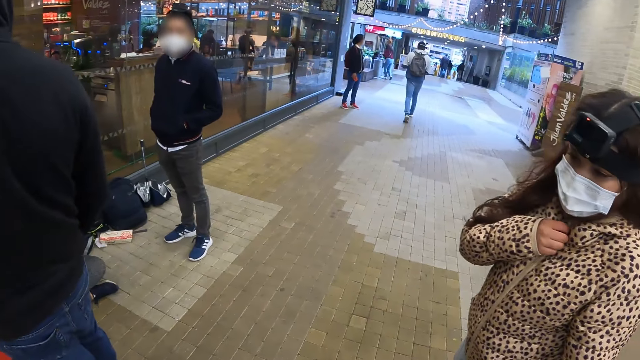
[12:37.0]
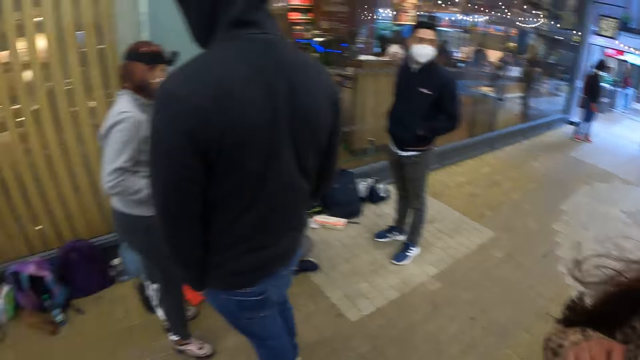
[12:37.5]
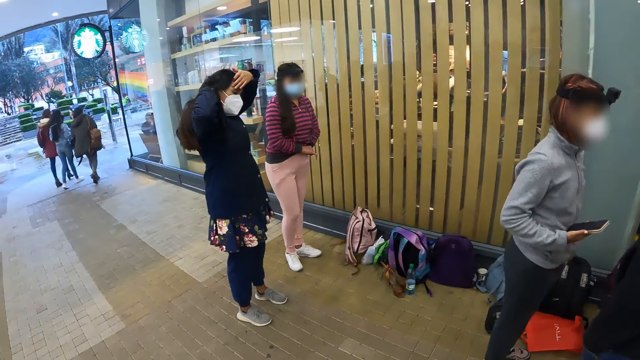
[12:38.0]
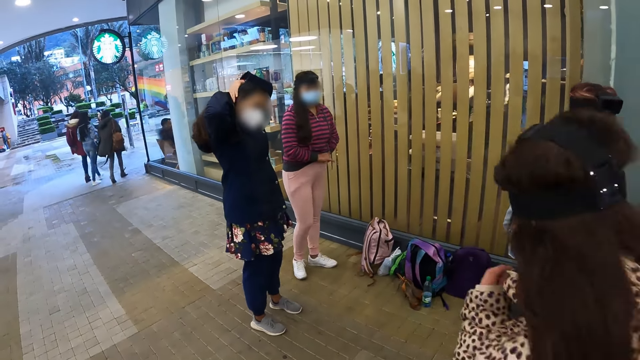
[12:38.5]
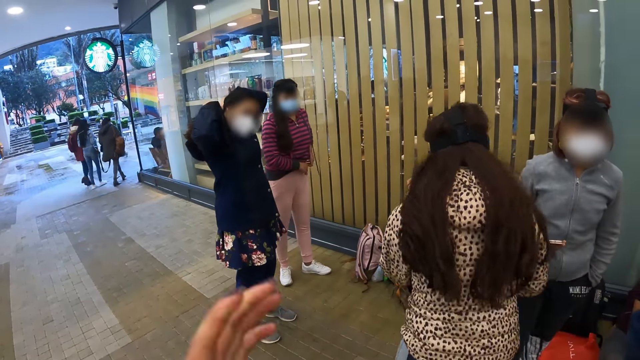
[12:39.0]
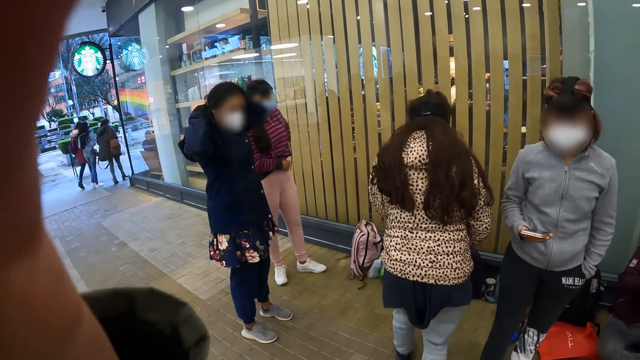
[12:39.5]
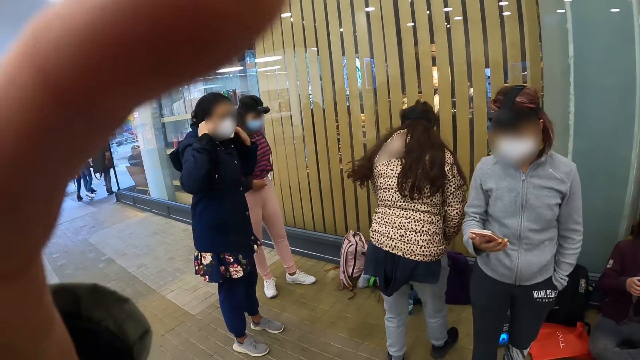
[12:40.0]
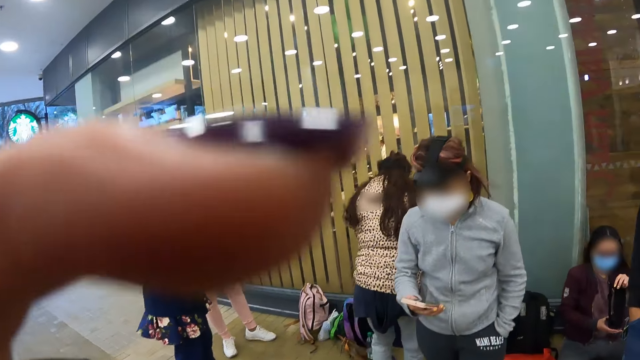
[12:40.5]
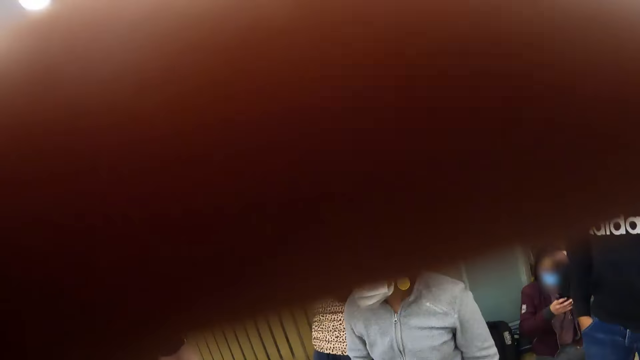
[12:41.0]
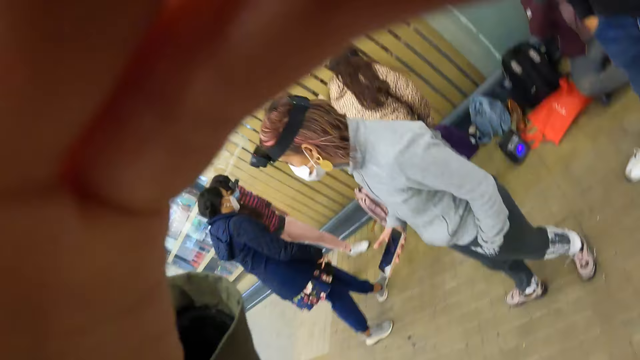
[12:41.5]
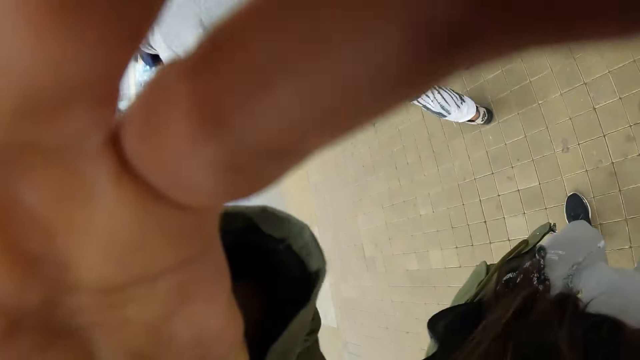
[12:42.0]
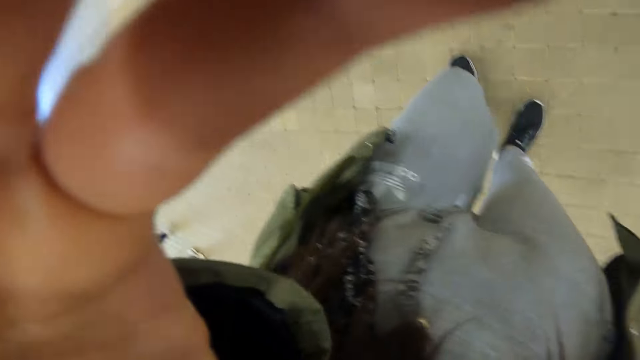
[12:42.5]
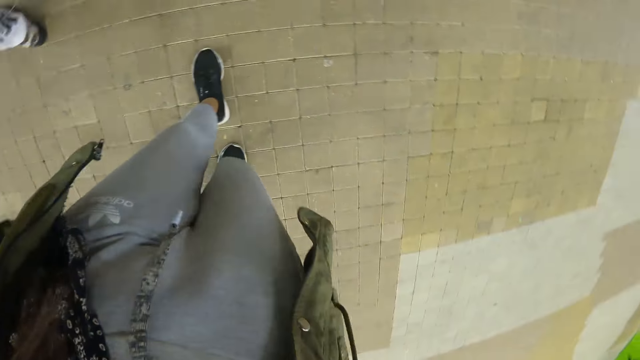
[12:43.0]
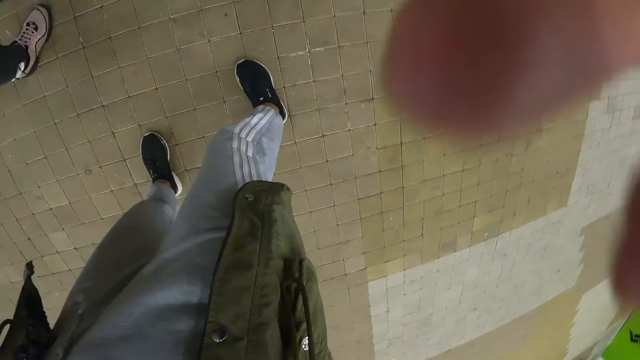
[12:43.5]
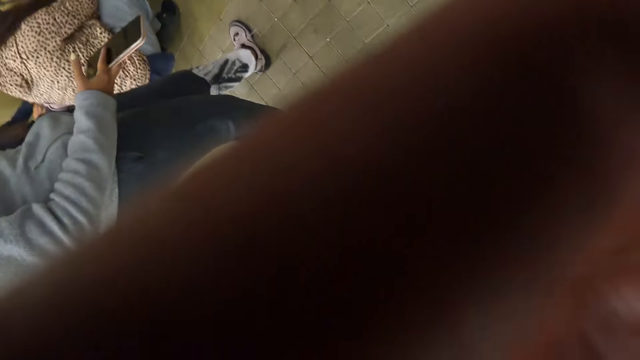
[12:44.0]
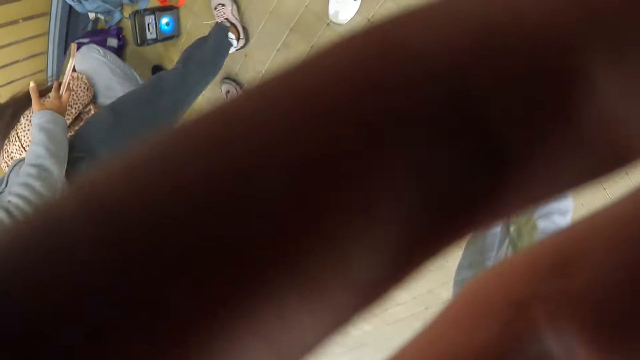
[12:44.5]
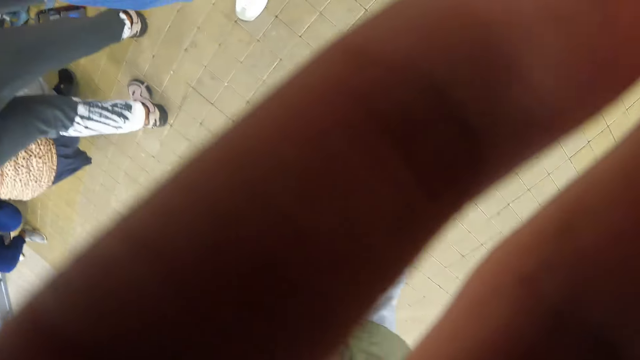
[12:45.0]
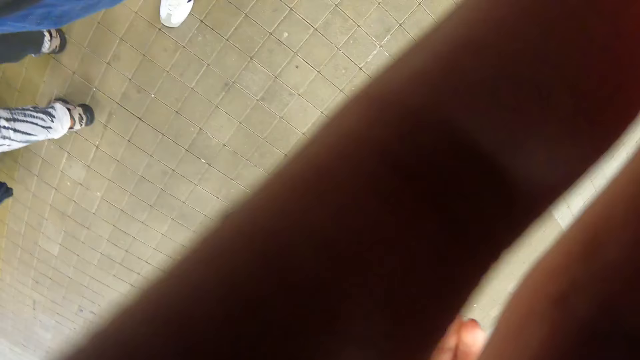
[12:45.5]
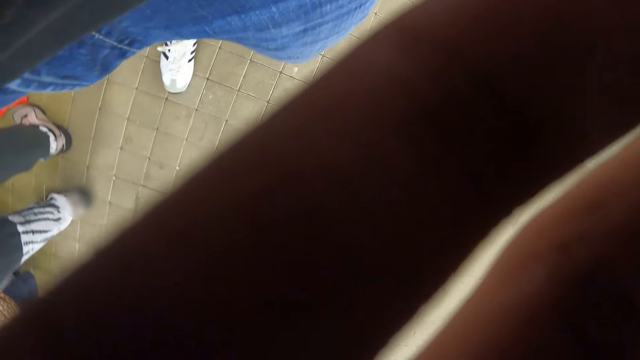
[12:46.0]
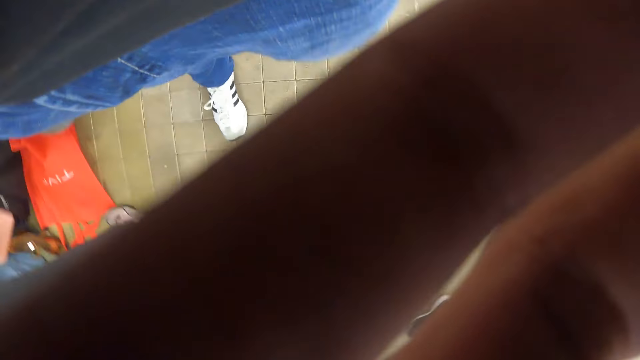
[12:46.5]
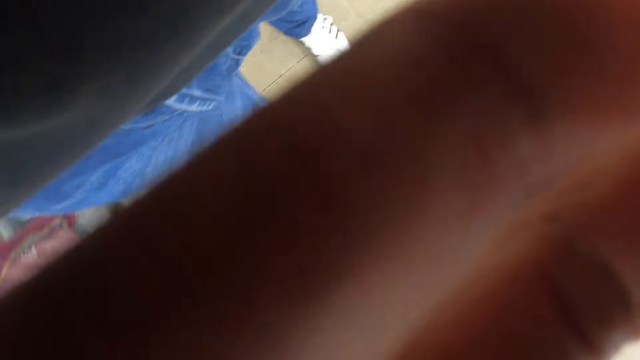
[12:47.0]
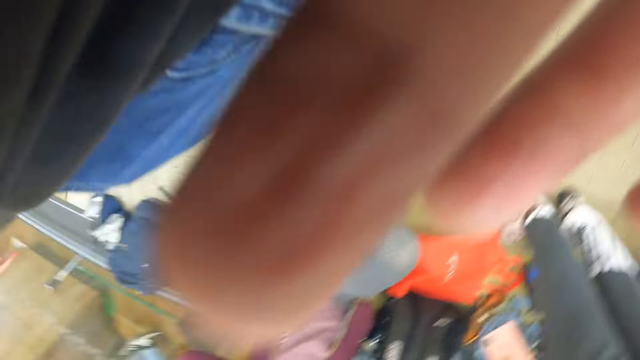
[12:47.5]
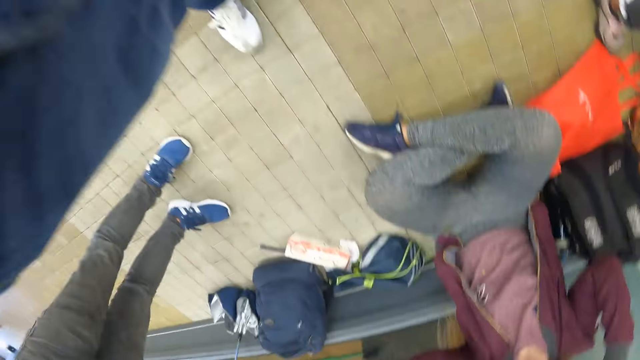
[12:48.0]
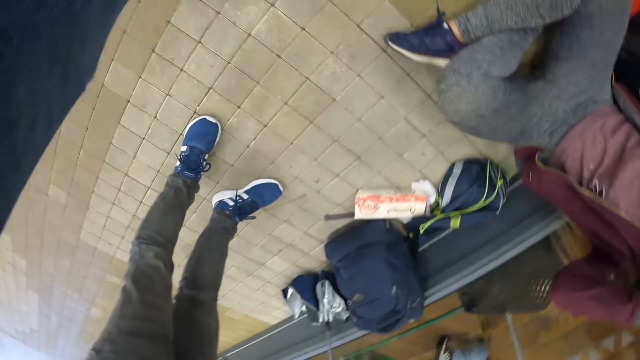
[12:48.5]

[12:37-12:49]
The camera wearer adjusts the camera.

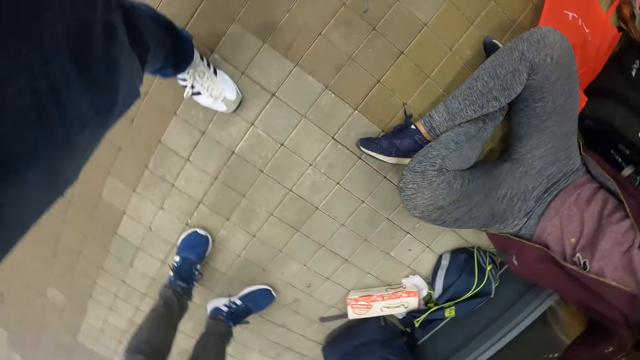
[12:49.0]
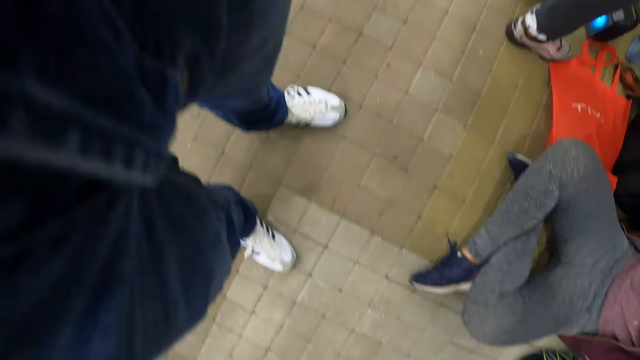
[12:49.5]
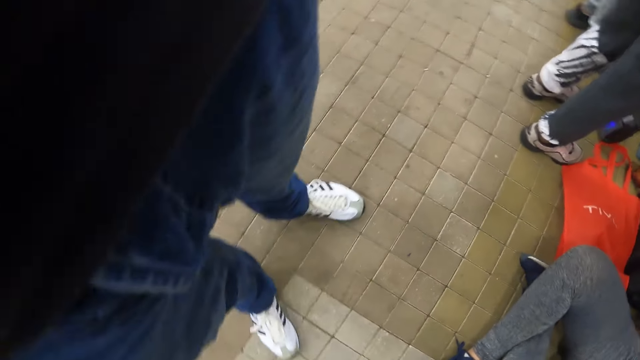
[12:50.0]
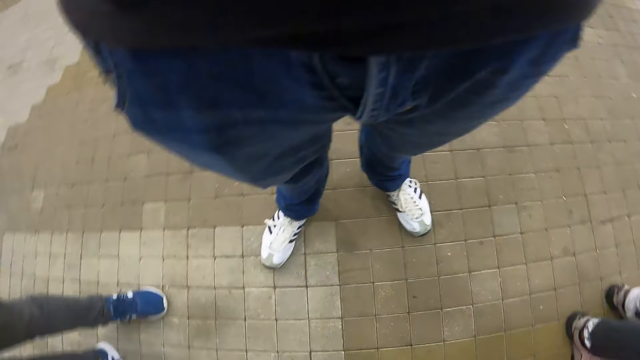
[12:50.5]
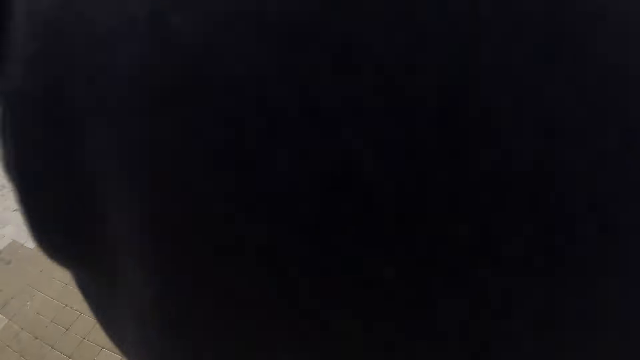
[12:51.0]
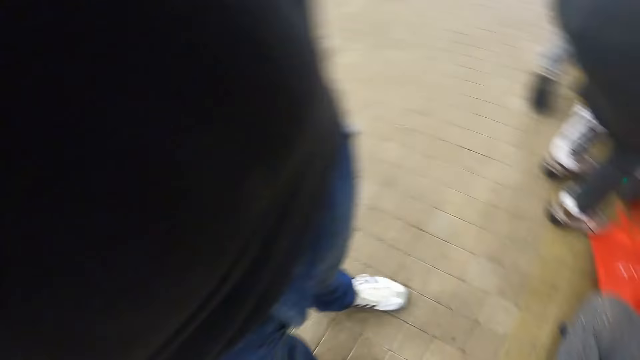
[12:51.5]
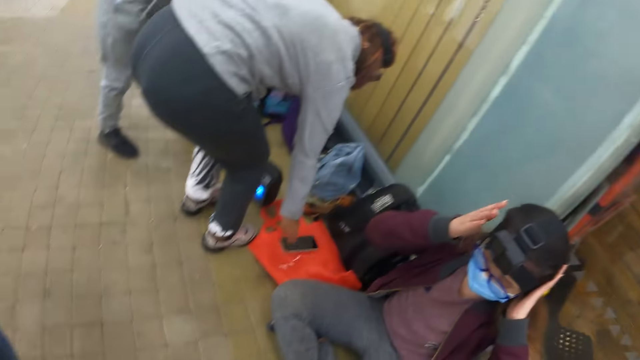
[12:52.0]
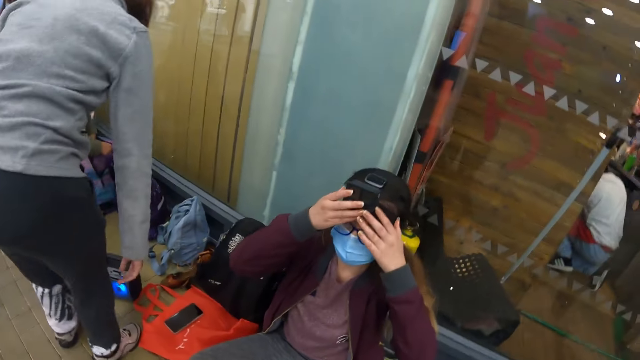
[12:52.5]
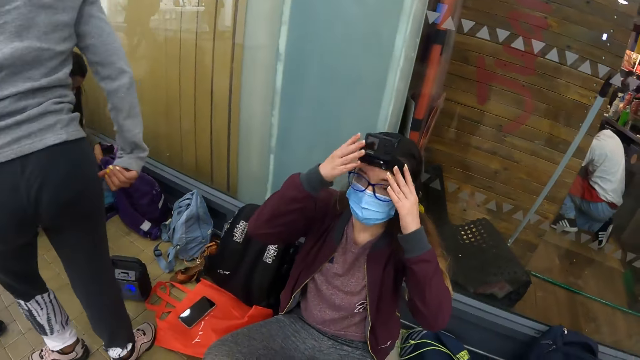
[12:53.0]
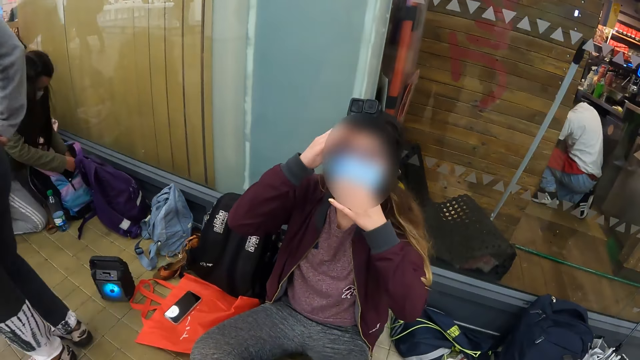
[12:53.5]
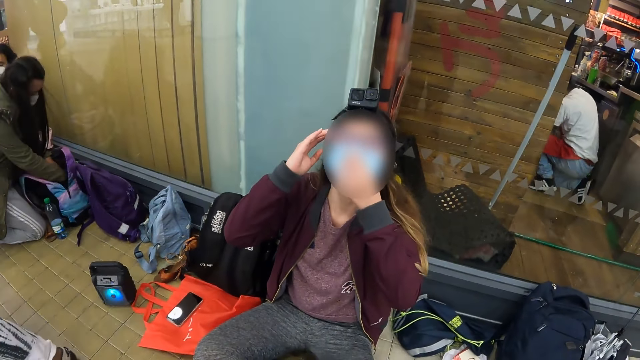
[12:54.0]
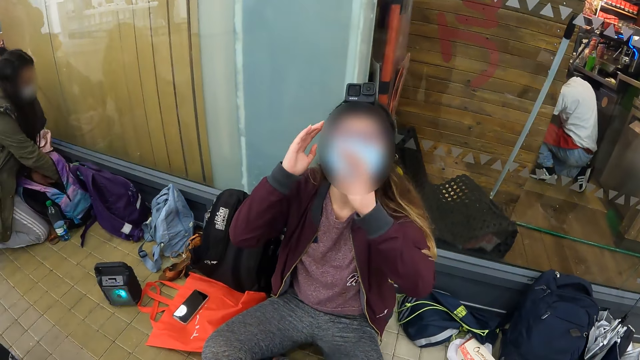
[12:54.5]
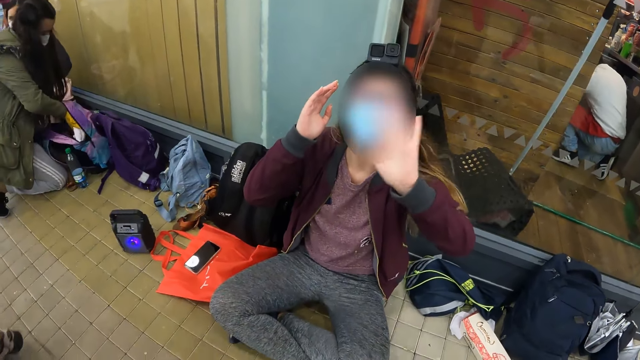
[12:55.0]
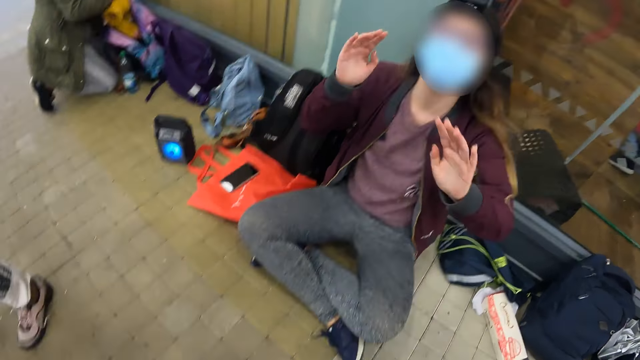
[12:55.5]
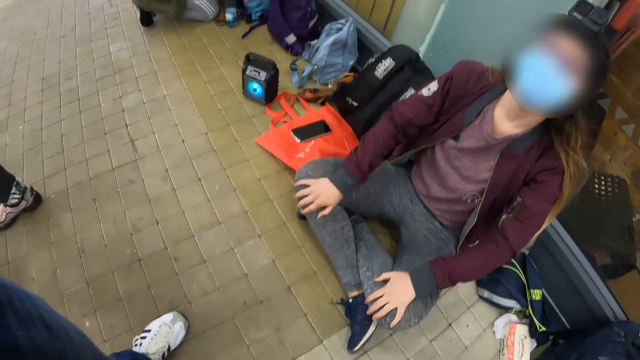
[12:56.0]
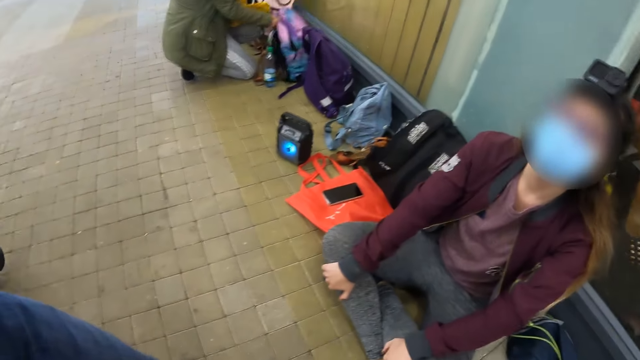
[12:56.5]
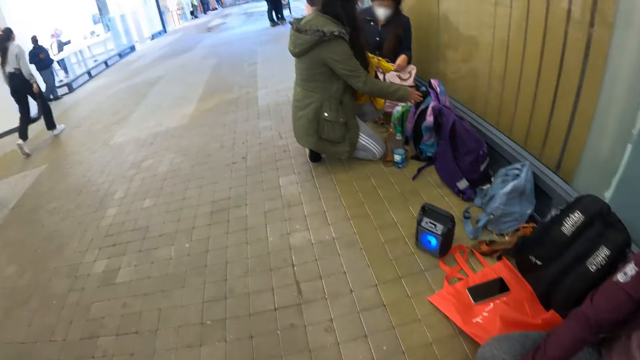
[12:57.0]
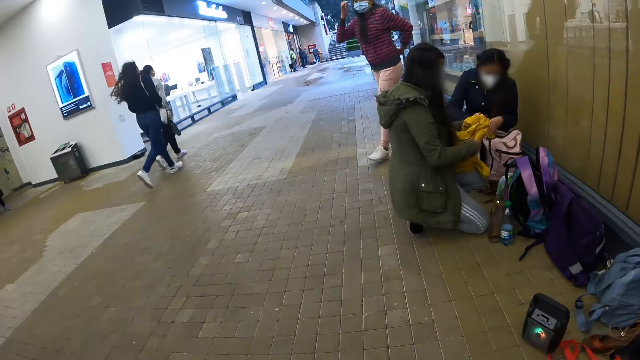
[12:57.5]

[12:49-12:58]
The camera wearer looks around. A lady waves. The camera wearer looks around. They look around again.
